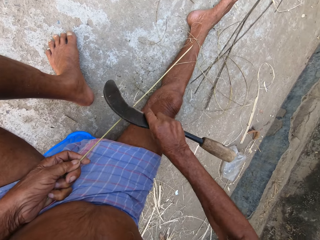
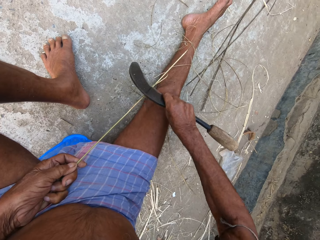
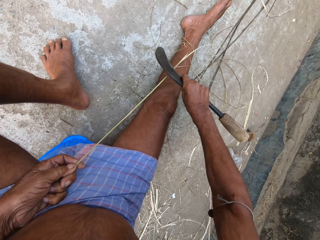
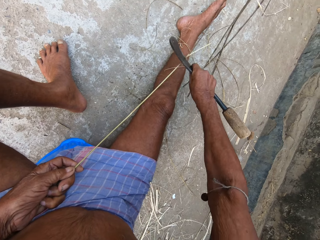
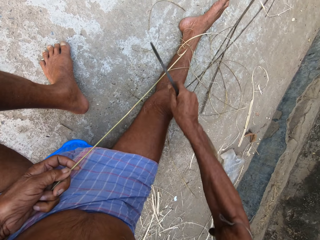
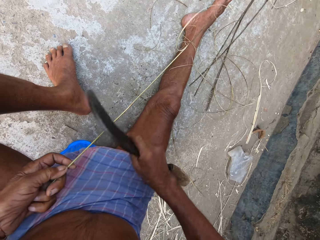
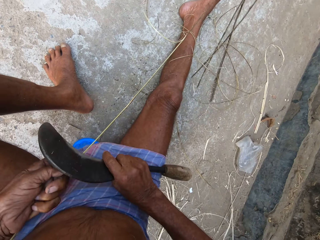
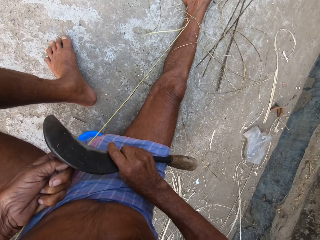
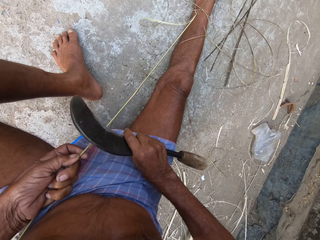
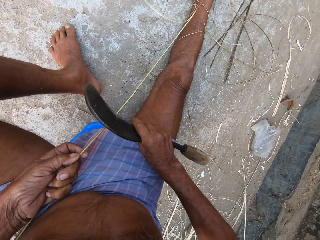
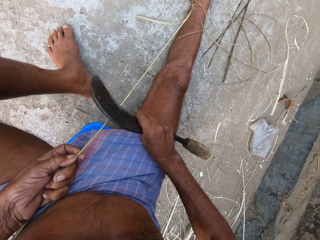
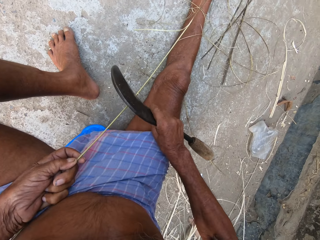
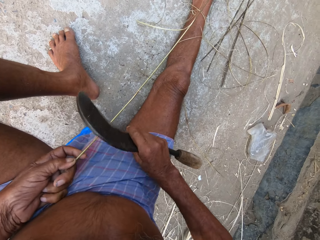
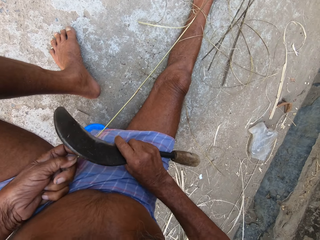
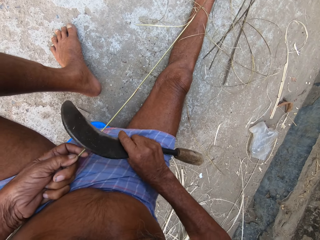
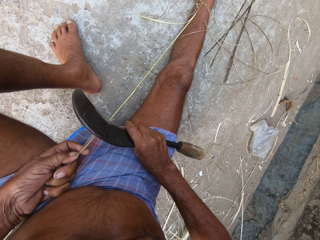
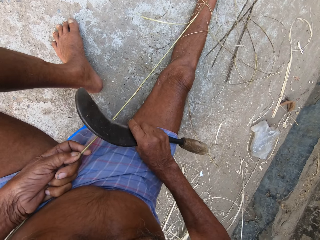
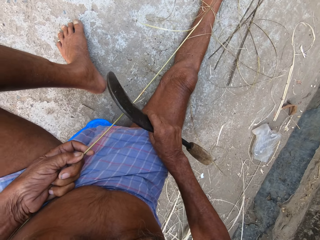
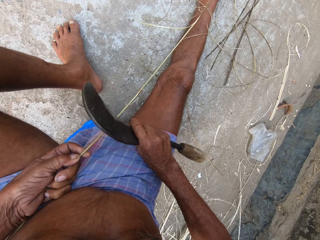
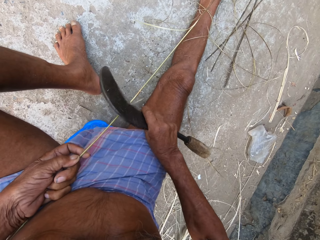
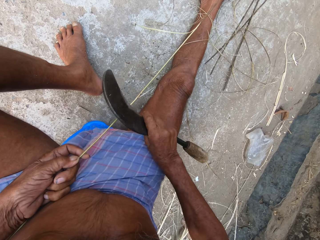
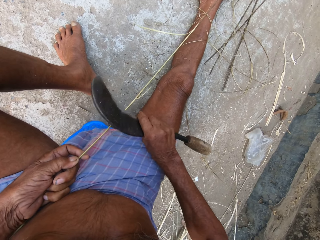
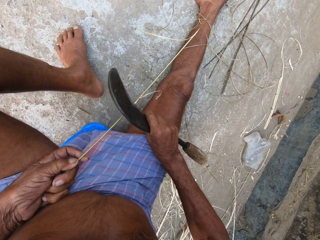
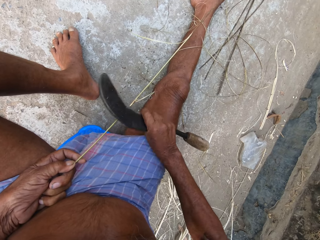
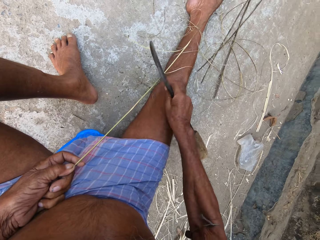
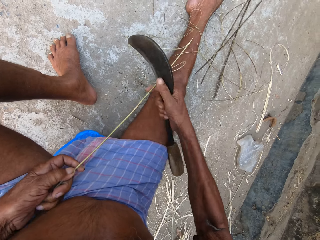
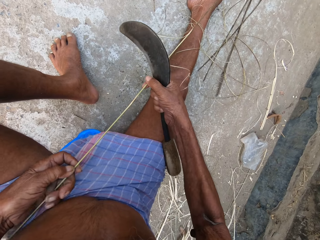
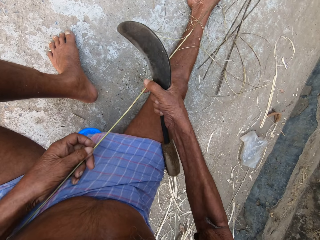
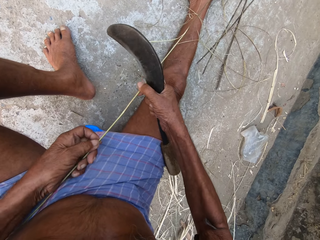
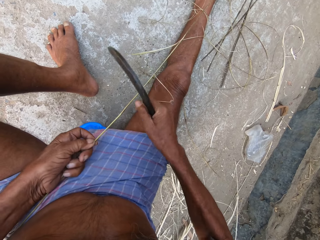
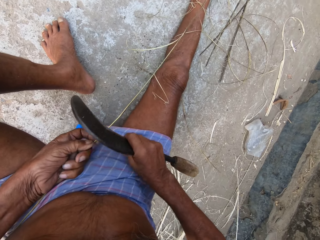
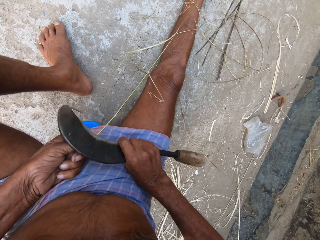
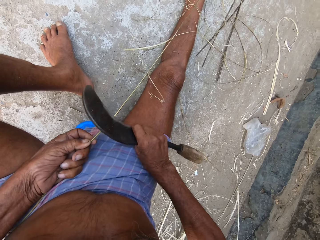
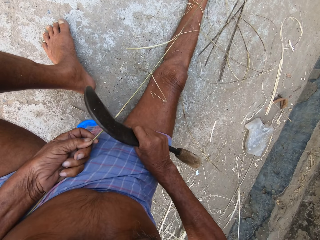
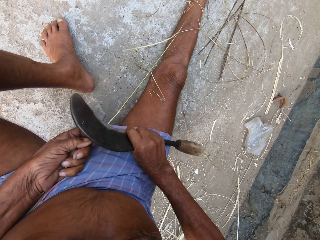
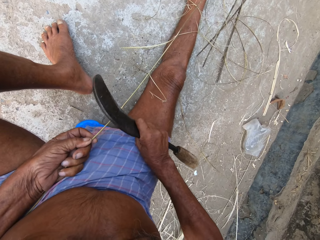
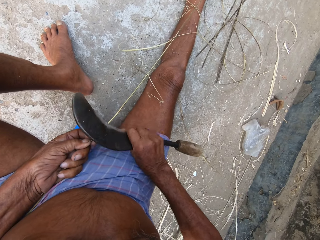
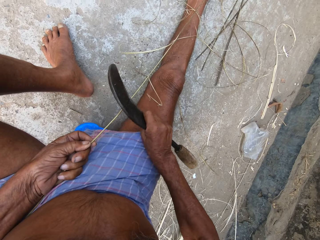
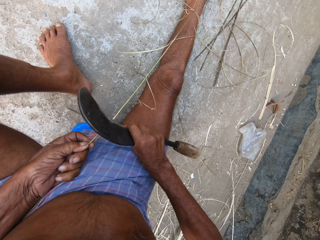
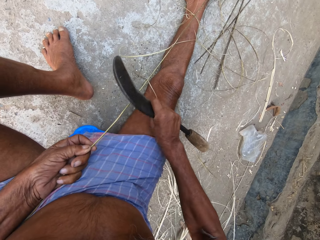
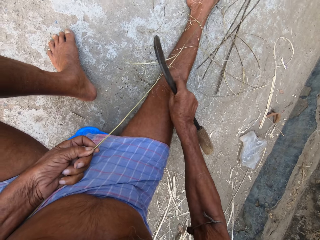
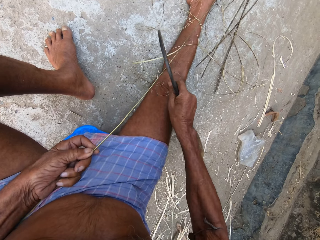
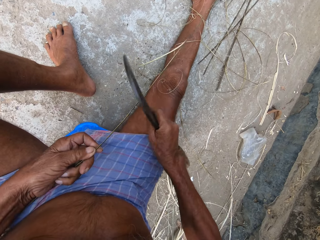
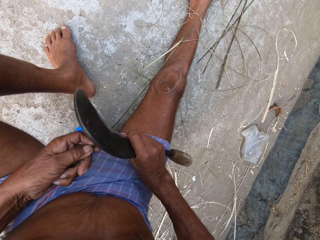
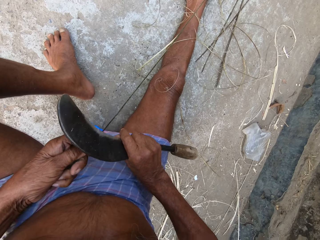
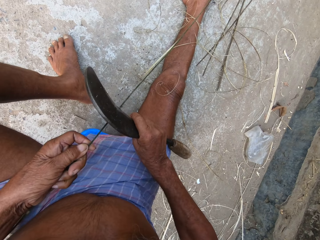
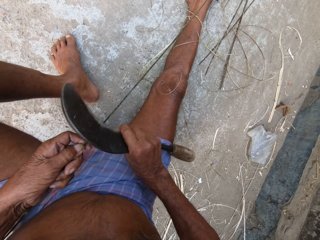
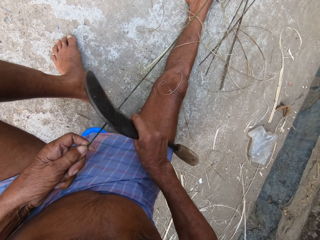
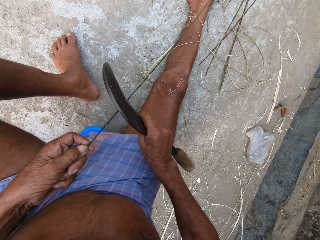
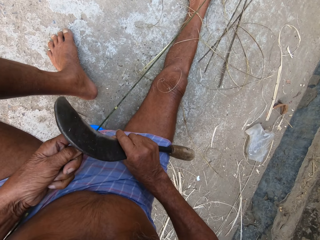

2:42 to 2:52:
The camera wearer adjusts the bamboo cane with both hands. He holds the sisal. He trims the bamboo cane with the sickle in his right hand.

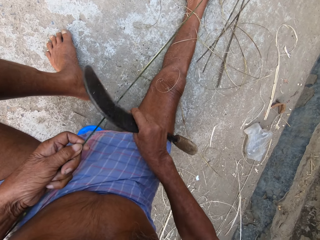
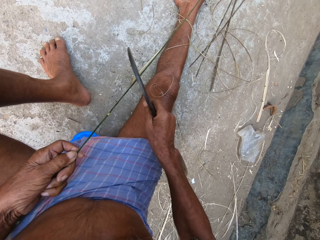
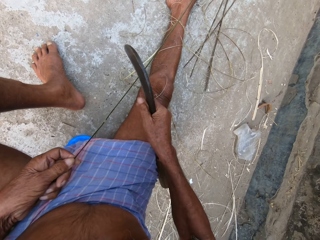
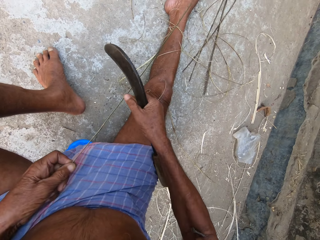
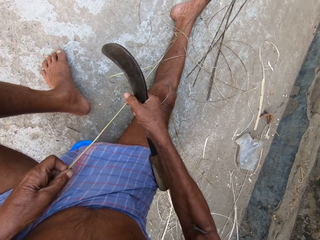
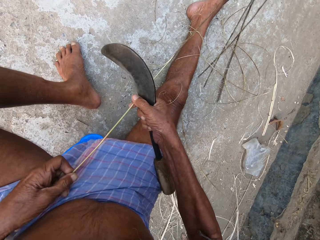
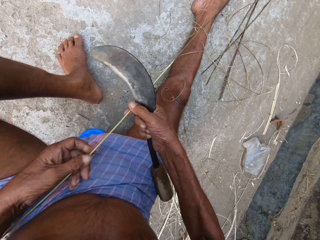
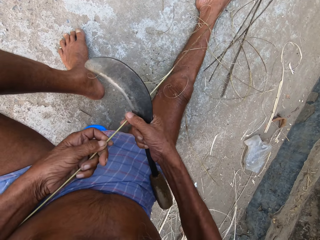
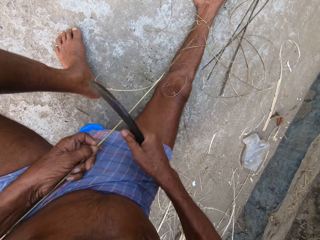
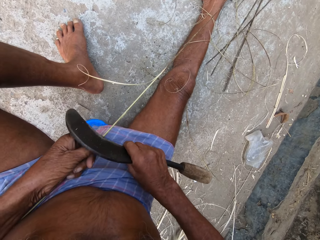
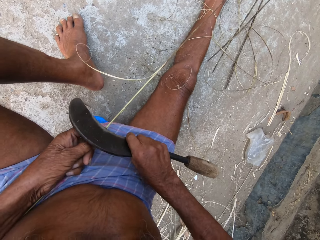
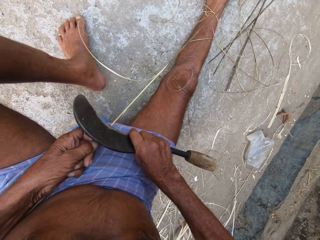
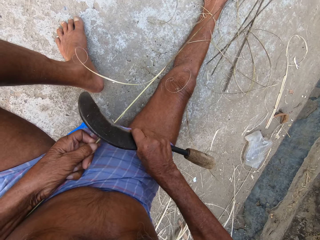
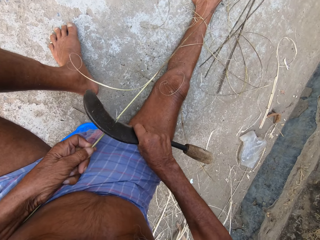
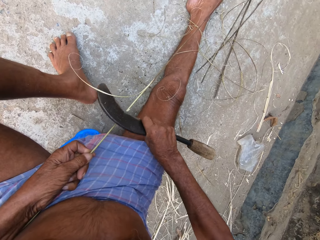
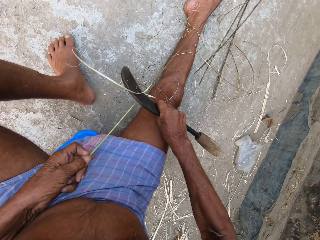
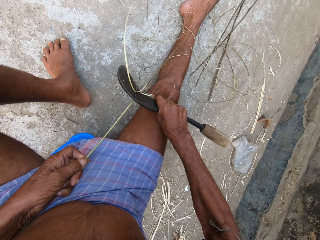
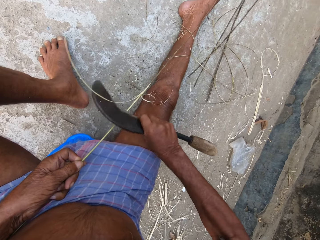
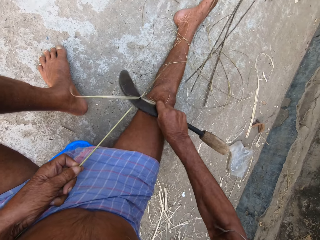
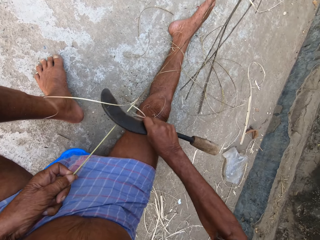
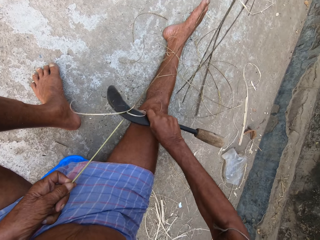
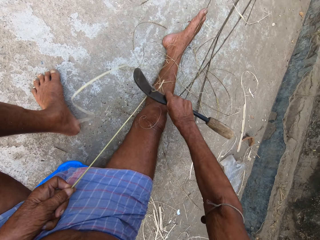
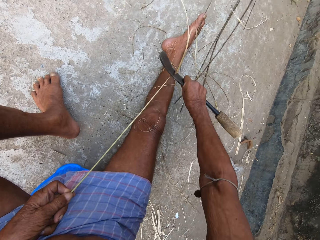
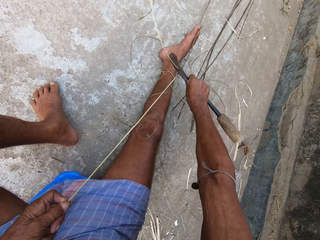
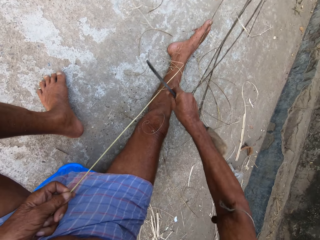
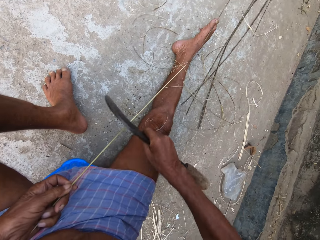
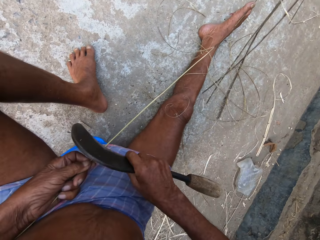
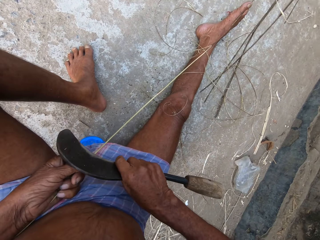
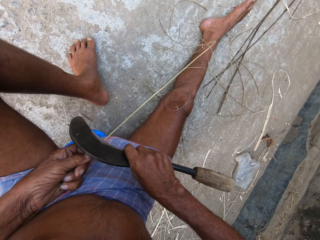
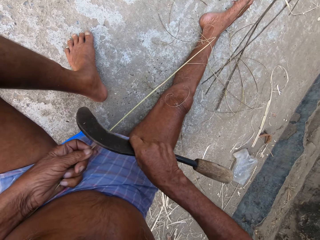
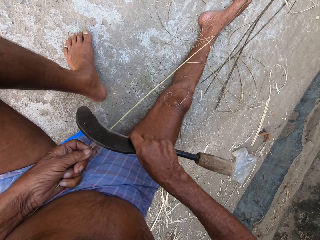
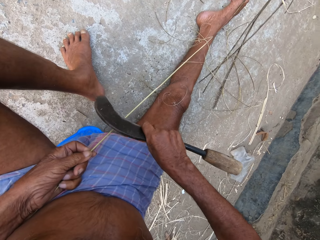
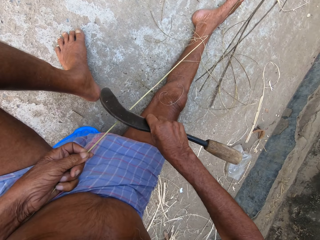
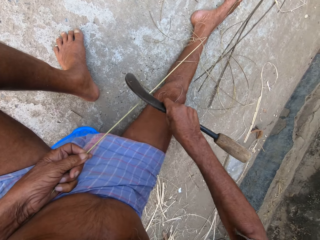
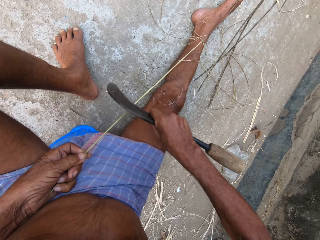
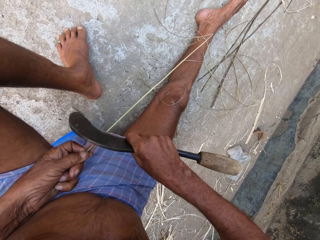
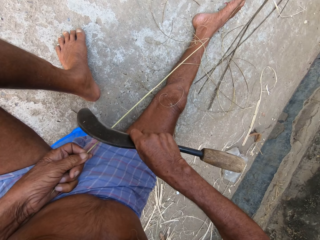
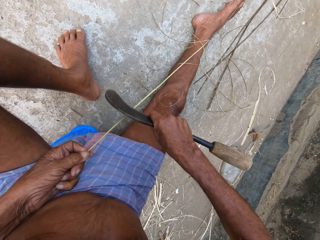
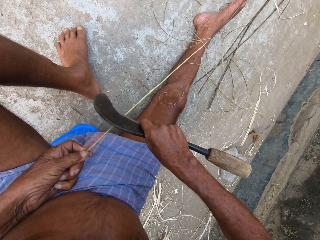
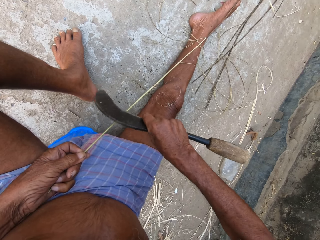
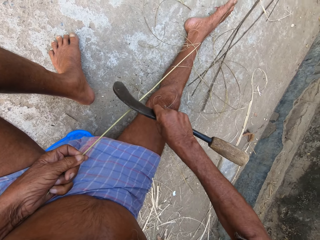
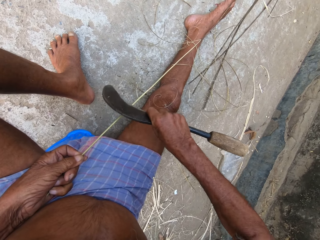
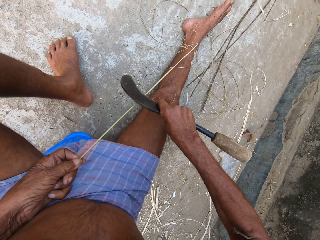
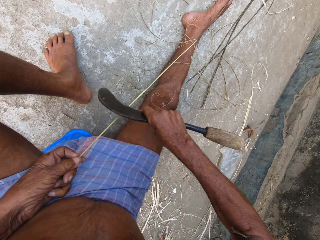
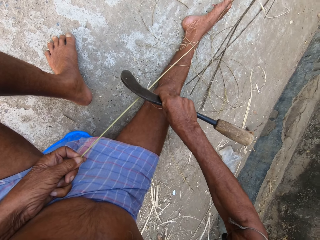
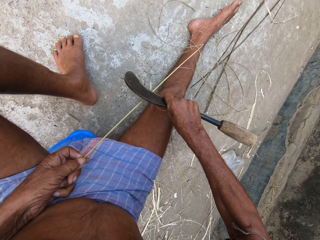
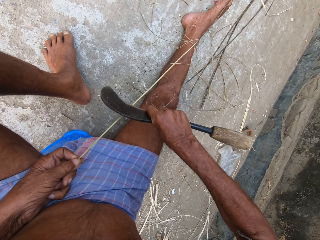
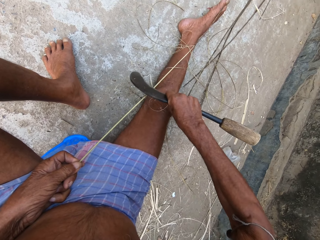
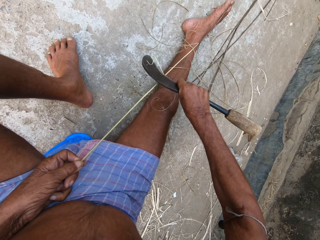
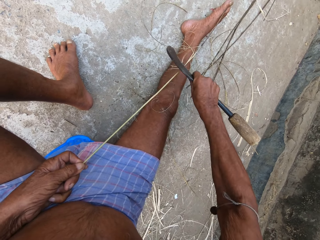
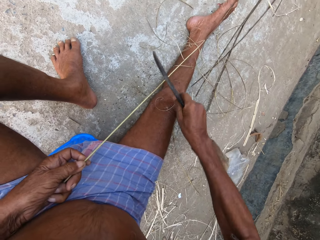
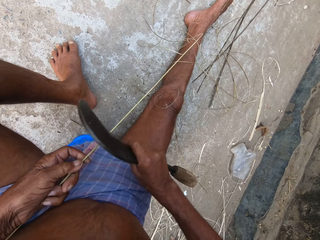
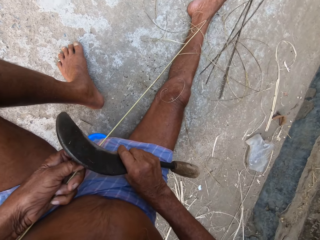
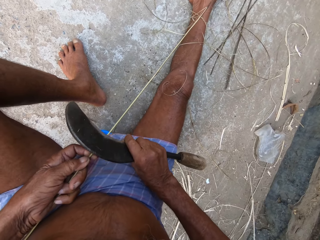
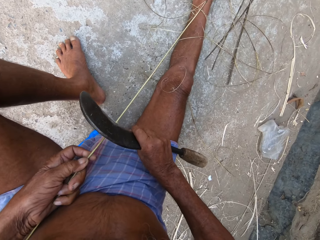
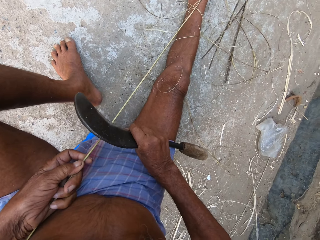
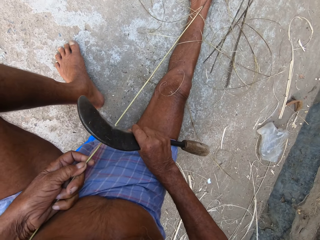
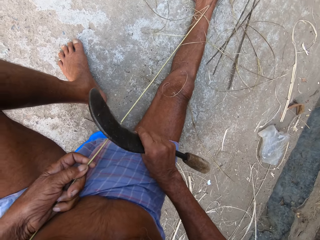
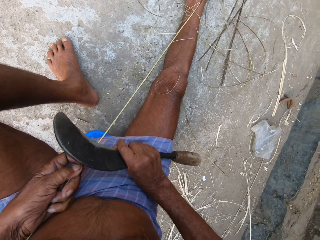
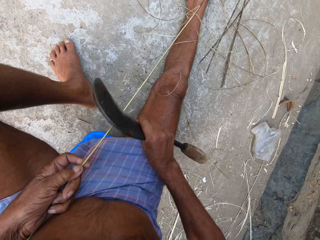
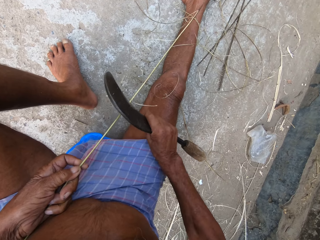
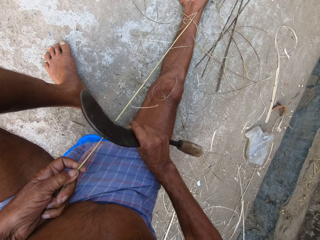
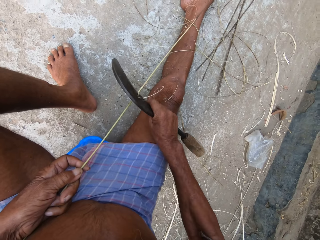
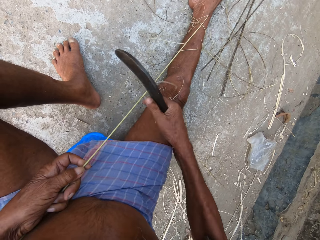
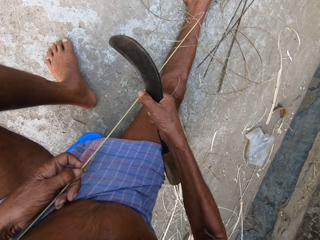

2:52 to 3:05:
The camera wearer adjusts the bamboo cane with both hands. He holds the sisal. He trims the bamboo cane with the sickle in his right hand.
